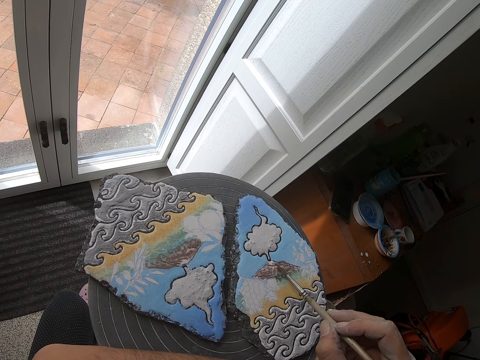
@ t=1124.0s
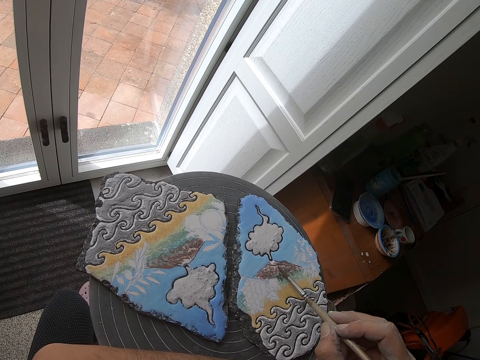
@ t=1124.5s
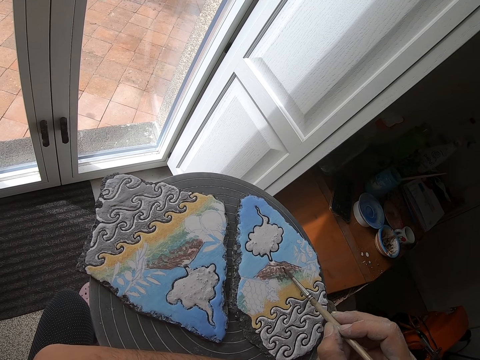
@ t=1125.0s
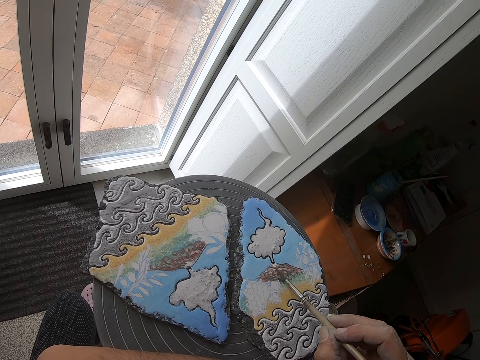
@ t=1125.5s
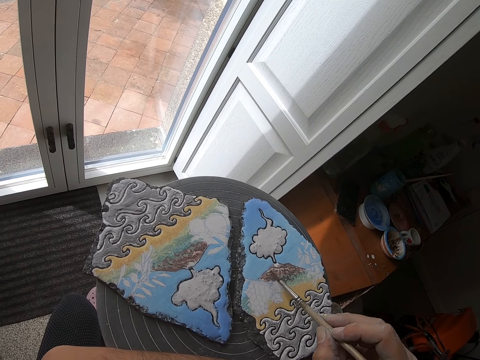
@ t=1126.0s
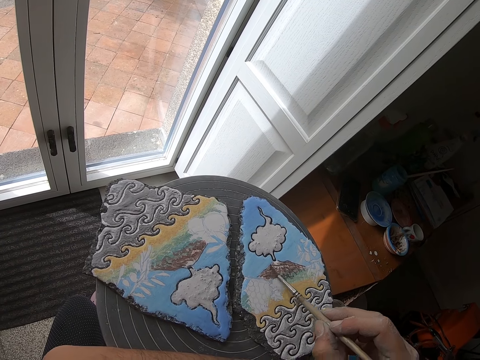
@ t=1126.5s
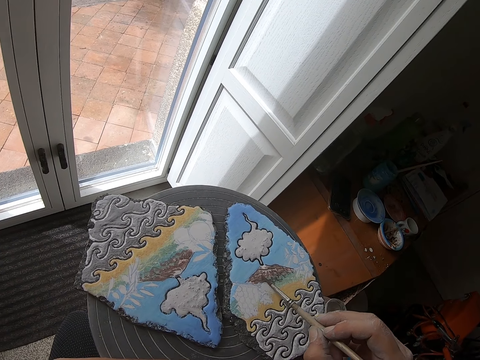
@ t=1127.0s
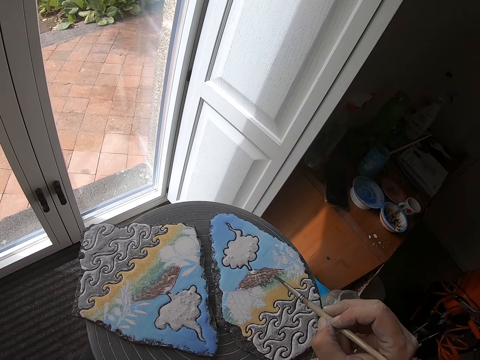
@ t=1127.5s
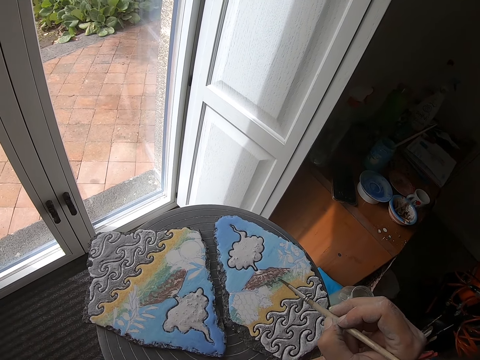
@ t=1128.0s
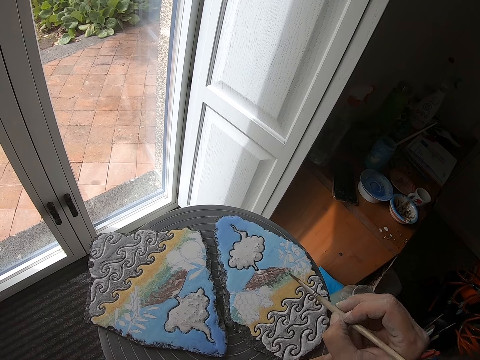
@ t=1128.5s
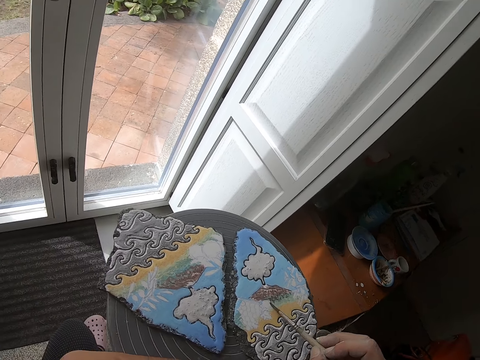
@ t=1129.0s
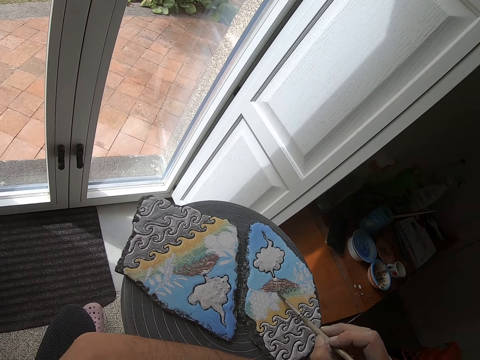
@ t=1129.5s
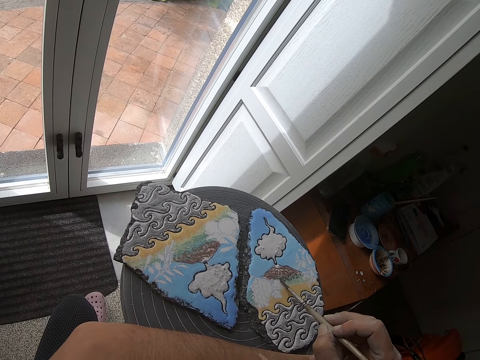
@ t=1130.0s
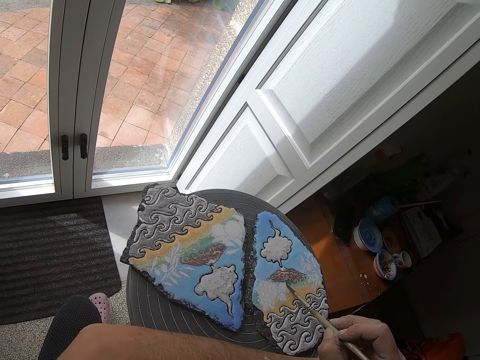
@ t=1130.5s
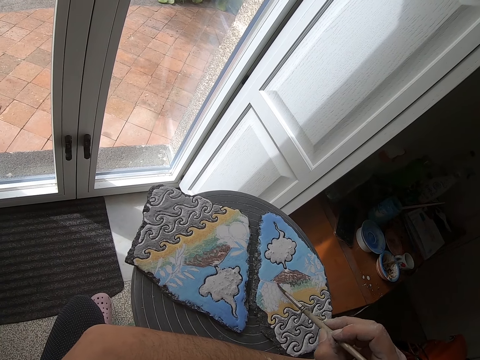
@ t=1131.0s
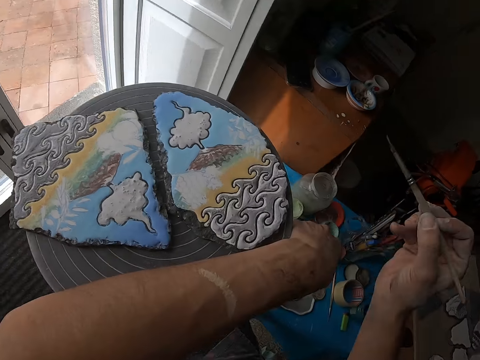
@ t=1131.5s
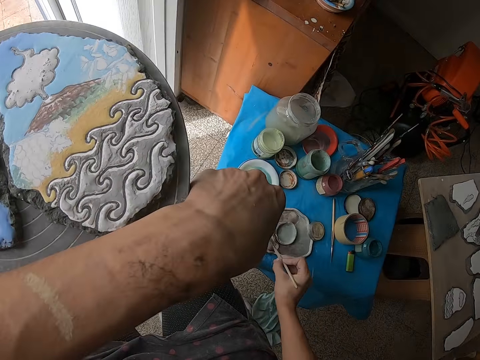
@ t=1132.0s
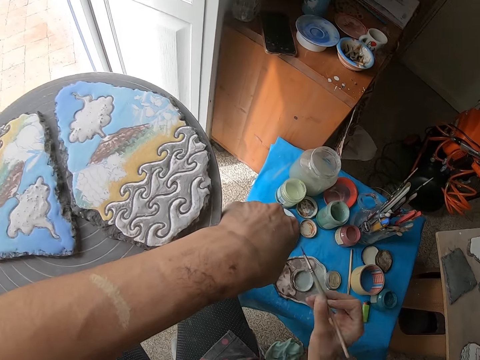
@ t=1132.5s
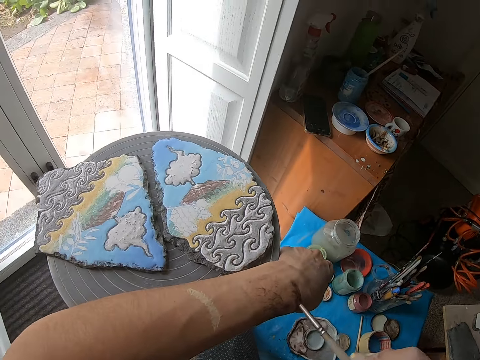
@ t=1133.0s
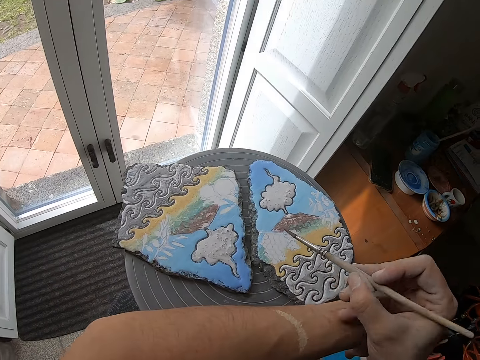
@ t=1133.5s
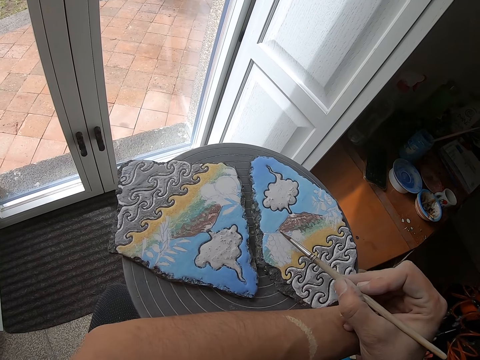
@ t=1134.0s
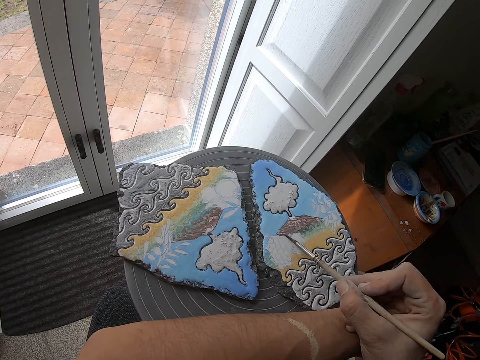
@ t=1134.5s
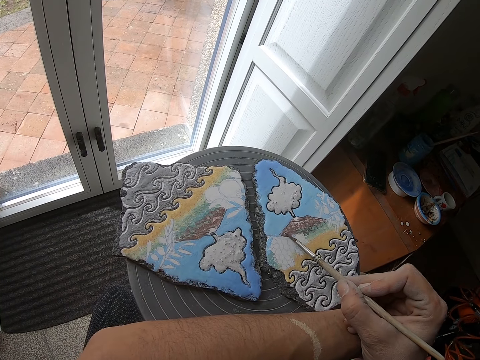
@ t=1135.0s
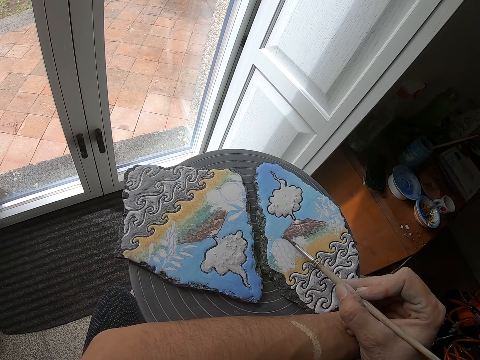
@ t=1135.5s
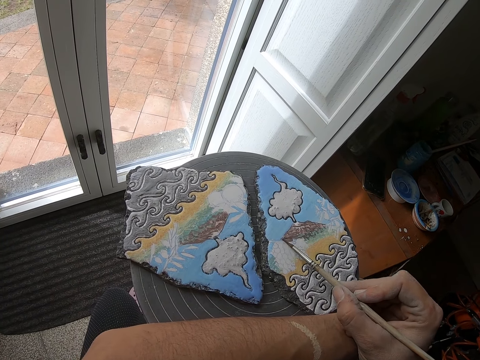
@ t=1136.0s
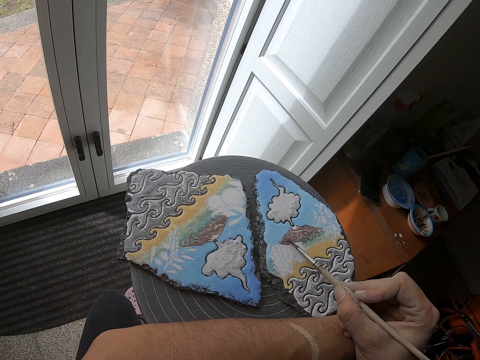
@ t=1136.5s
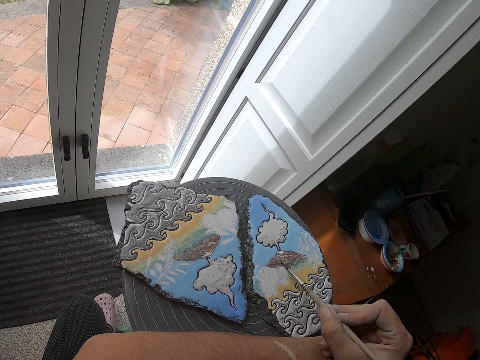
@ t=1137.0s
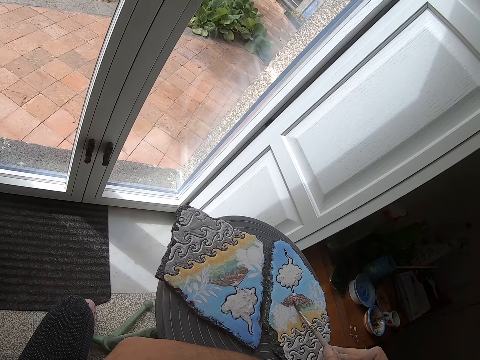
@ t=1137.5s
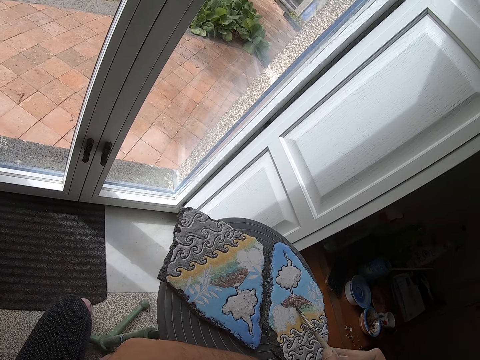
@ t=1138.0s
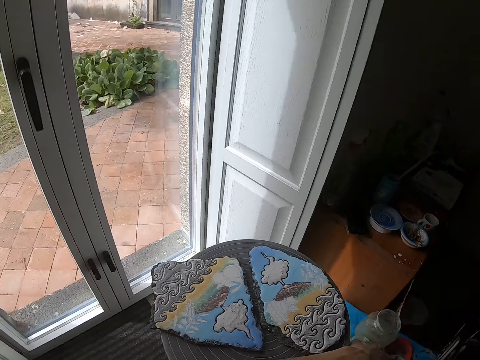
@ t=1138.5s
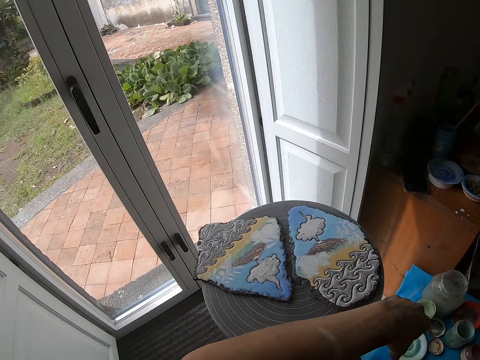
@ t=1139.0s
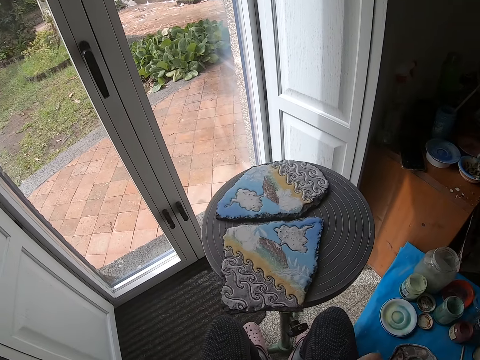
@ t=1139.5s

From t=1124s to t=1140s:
The camera wearer takes paint from the paint palette with the paint brush in her right hand. She rubs the paint brush in her right hand on her left hand. She paints the clay canvas with the paint brush in her right hand. She turns a table with her left hand.

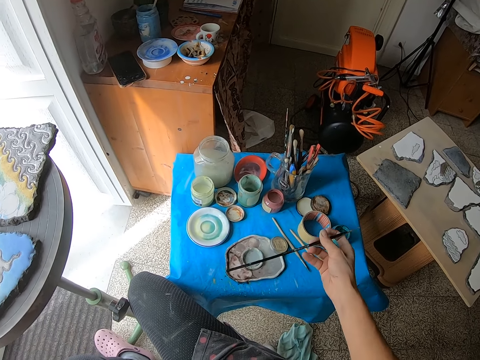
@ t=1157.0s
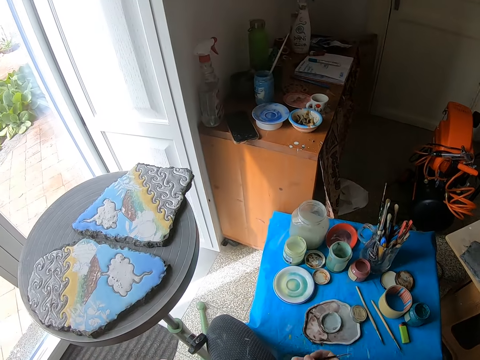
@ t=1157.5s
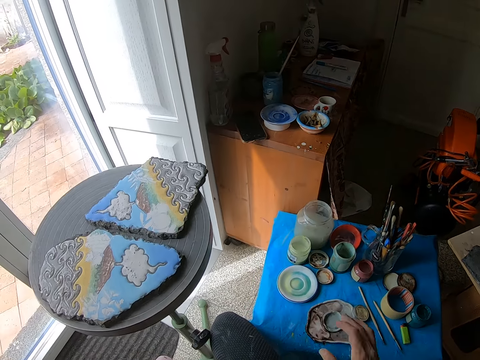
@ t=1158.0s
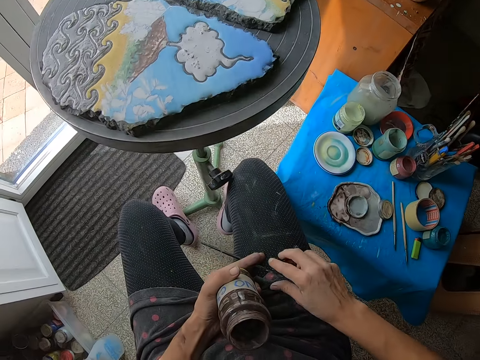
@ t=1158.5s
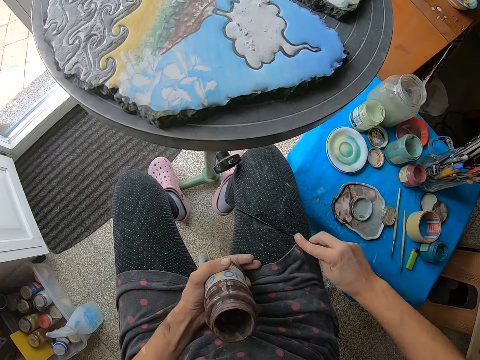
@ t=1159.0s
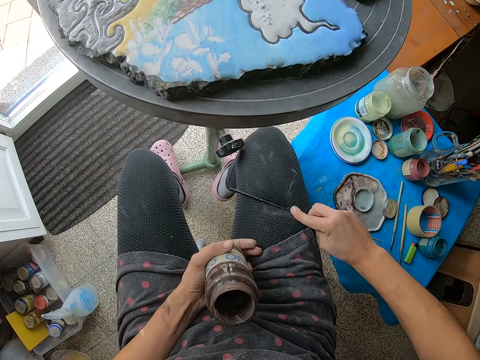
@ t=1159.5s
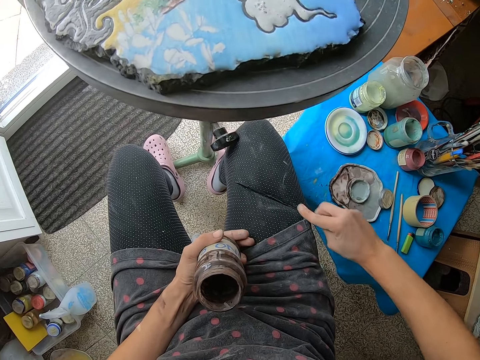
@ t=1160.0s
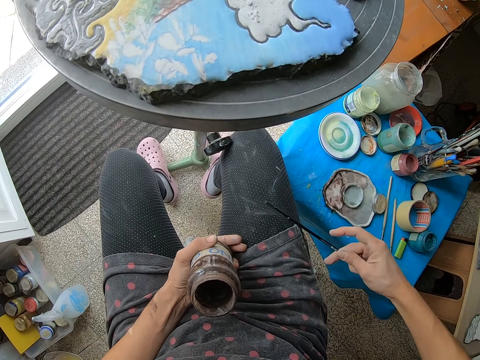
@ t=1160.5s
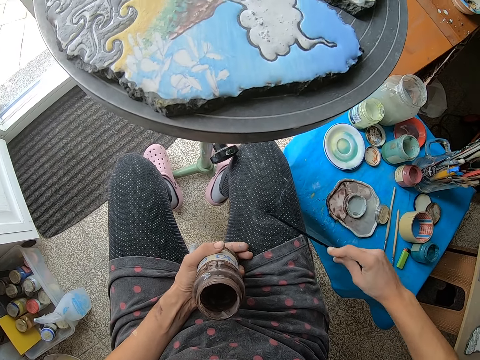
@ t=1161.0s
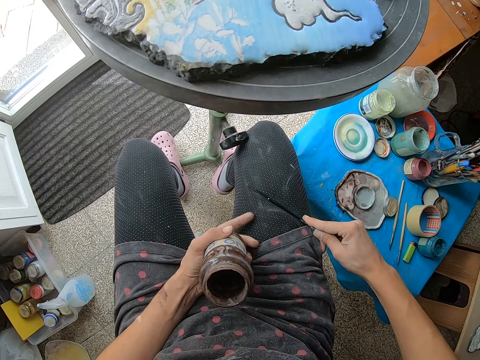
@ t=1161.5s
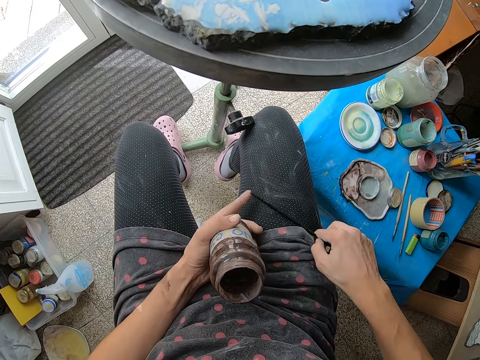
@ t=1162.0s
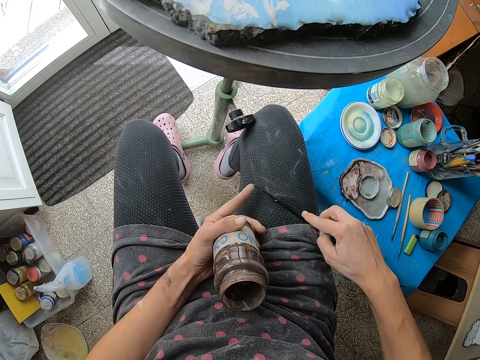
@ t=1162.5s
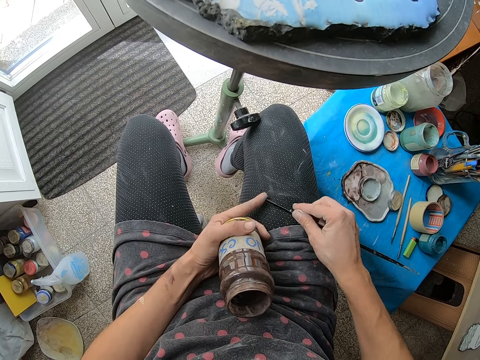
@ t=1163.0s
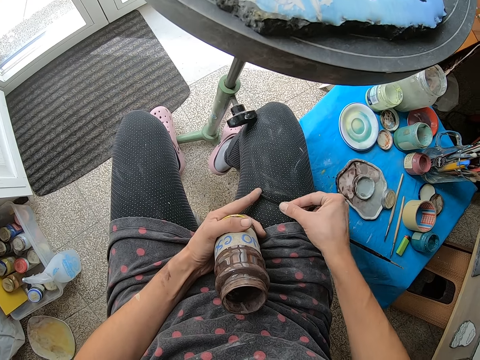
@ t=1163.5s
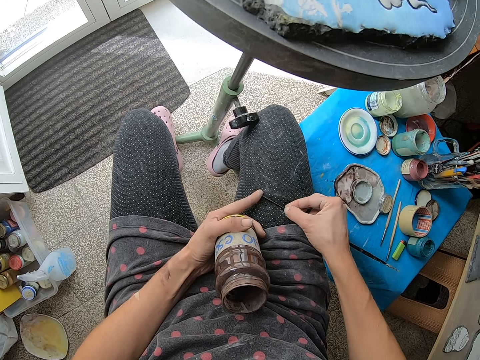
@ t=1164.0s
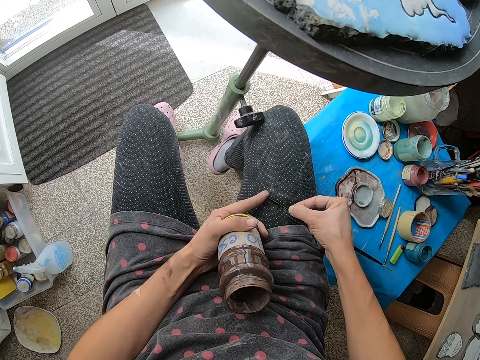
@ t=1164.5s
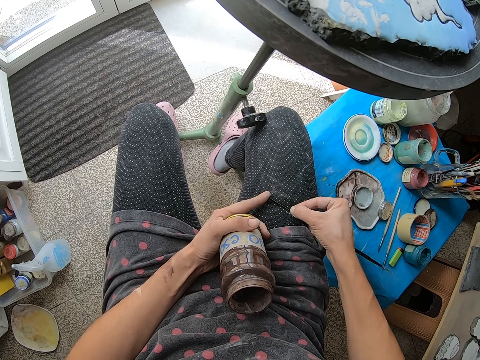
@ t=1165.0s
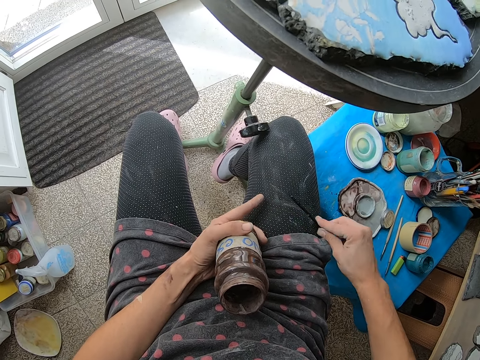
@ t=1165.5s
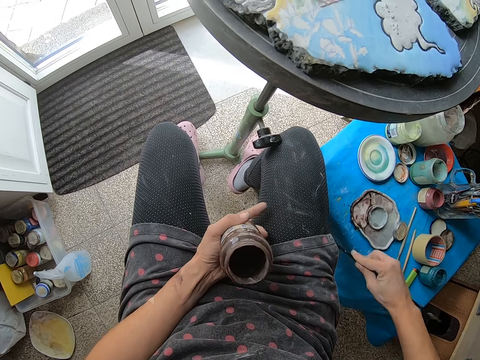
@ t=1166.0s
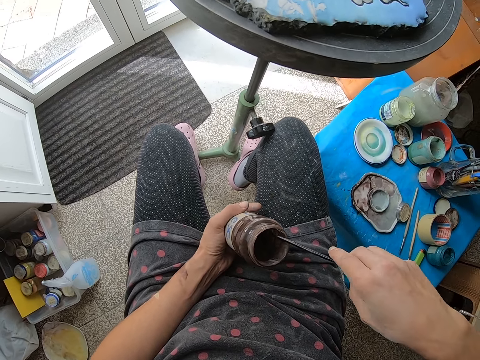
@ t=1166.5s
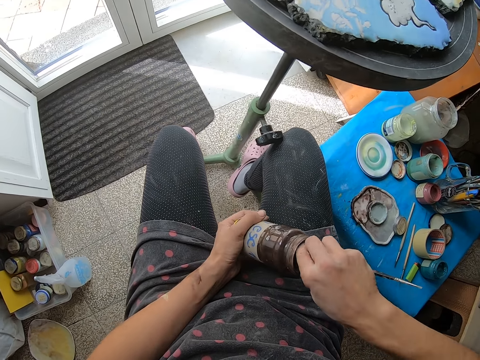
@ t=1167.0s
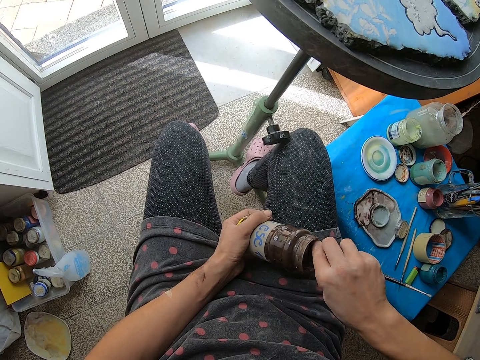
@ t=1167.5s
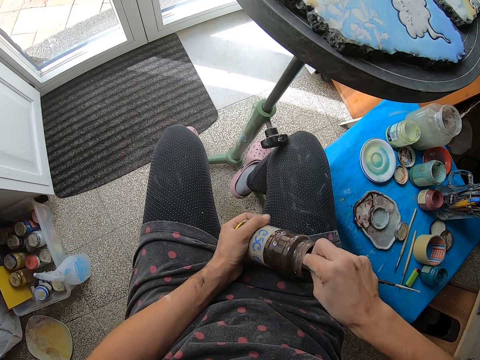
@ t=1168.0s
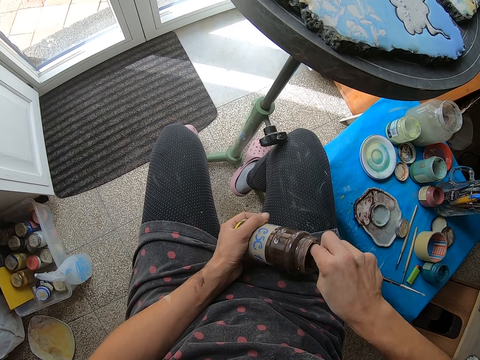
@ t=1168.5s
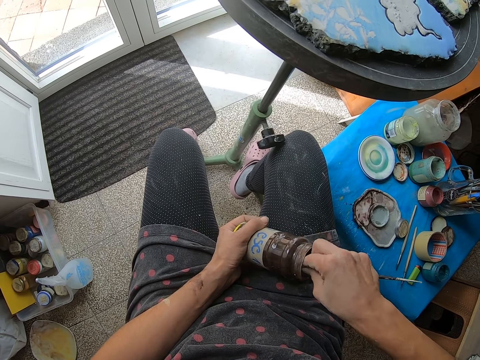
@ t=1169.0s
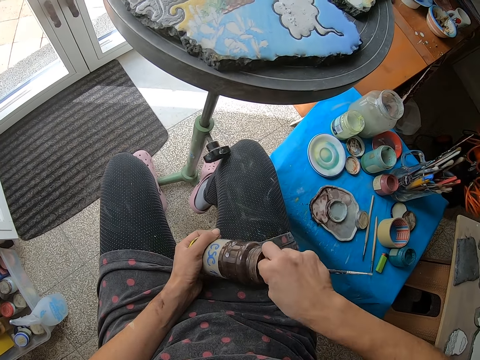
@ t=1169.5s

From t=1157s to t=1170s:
The camera wearer looks at the brush. She picks the brush from the lap. She rubs the paint brush in her right hand on her thigh. She wipes the brush on the cloth. She touches the tip of the brush with a finger and rubs the brush with the finger. She wipes the brush on the cloth. She dips the brush in the tin. She mixes the paint jar in her left hand with the brush in her right hand. She rubs the tin with the brush.
